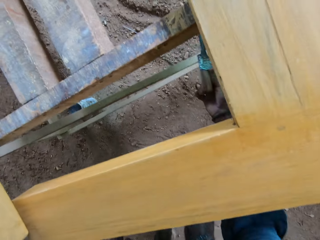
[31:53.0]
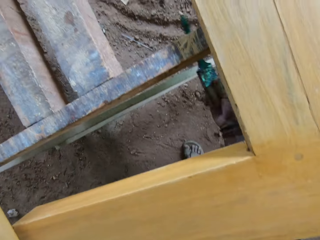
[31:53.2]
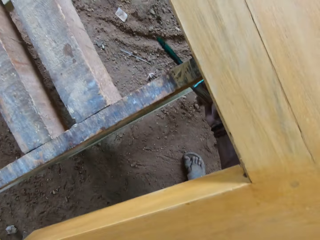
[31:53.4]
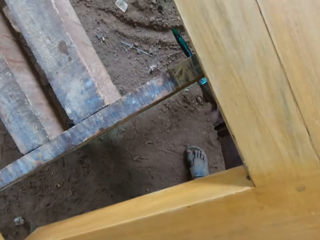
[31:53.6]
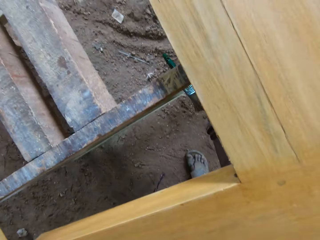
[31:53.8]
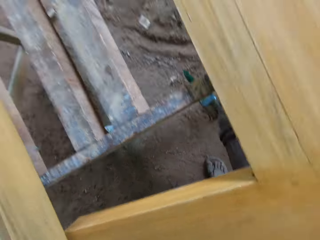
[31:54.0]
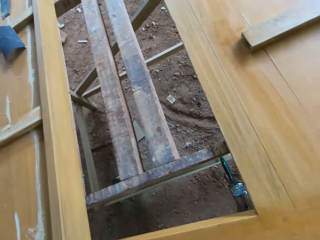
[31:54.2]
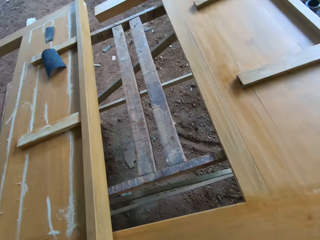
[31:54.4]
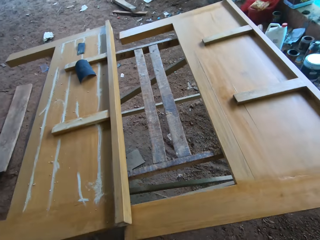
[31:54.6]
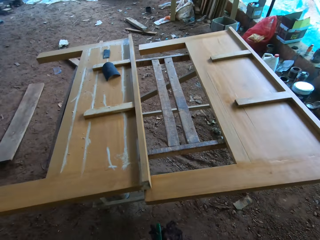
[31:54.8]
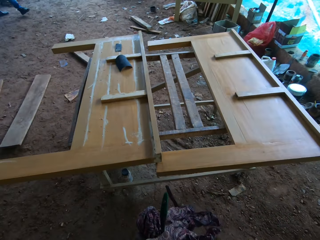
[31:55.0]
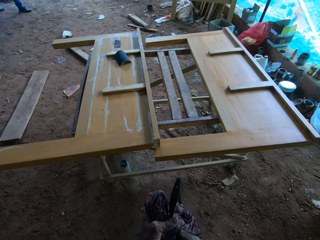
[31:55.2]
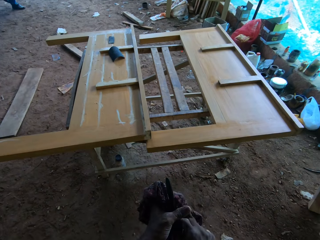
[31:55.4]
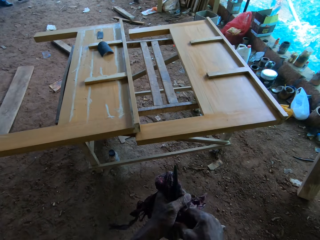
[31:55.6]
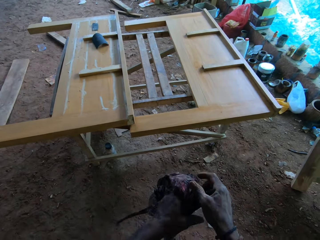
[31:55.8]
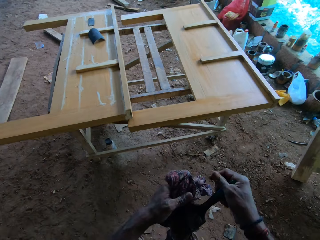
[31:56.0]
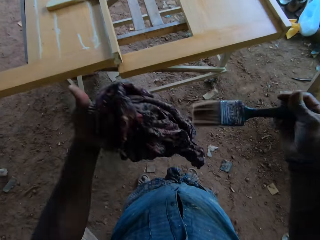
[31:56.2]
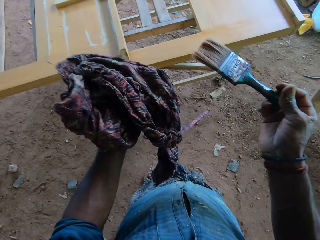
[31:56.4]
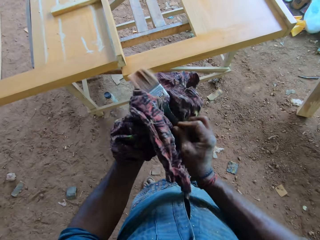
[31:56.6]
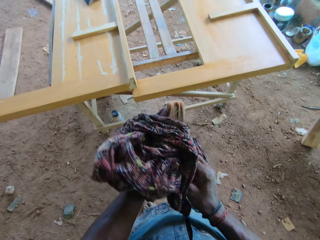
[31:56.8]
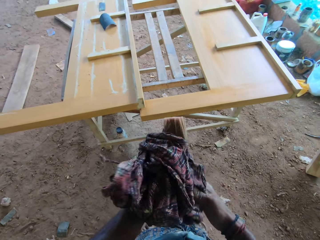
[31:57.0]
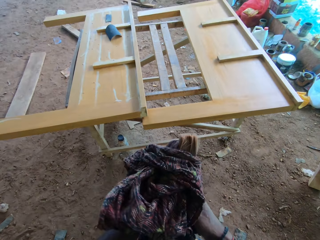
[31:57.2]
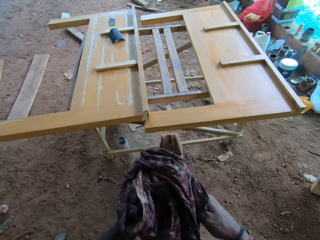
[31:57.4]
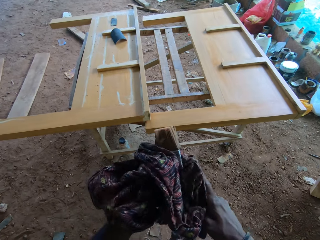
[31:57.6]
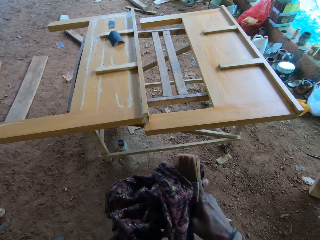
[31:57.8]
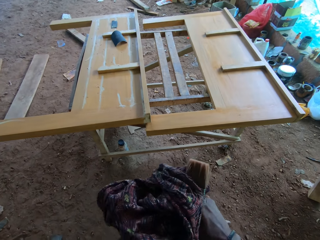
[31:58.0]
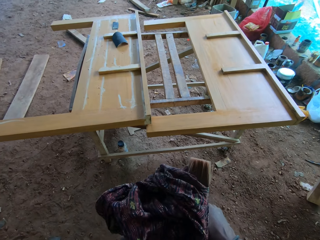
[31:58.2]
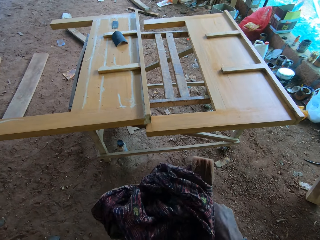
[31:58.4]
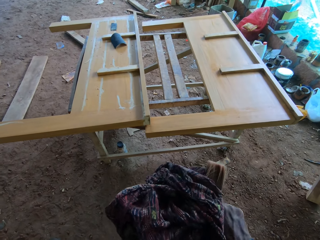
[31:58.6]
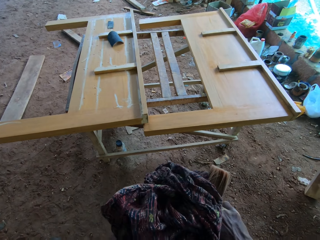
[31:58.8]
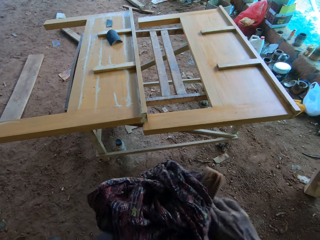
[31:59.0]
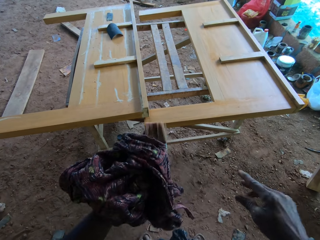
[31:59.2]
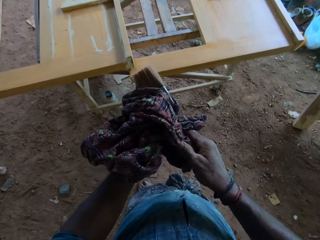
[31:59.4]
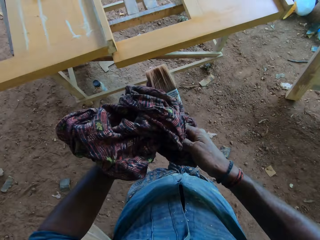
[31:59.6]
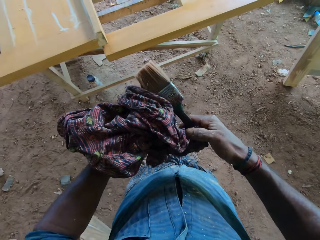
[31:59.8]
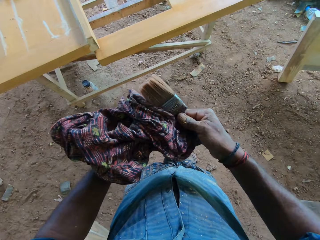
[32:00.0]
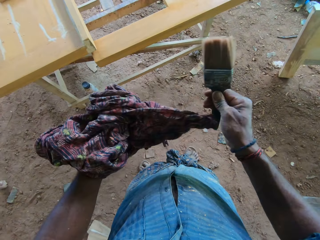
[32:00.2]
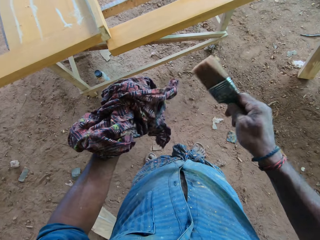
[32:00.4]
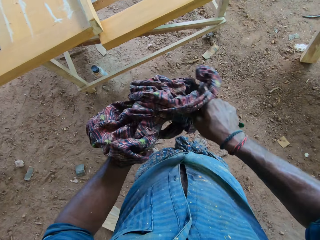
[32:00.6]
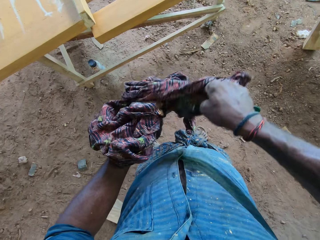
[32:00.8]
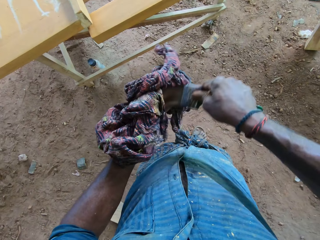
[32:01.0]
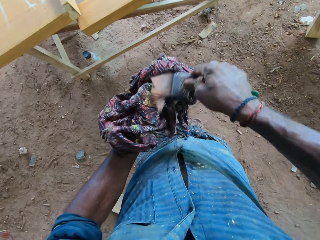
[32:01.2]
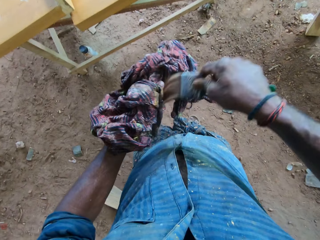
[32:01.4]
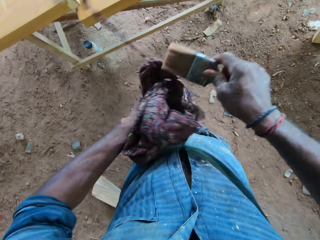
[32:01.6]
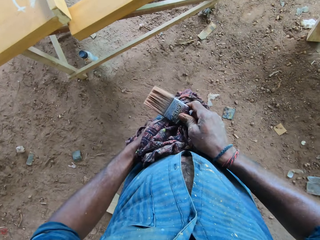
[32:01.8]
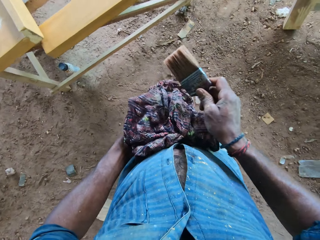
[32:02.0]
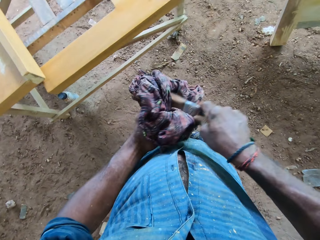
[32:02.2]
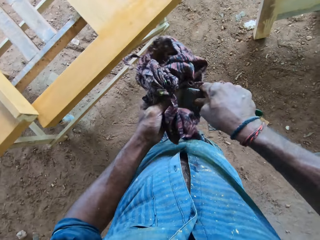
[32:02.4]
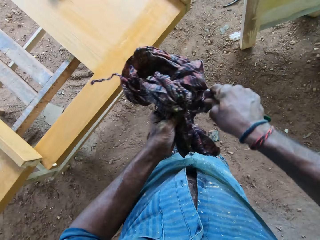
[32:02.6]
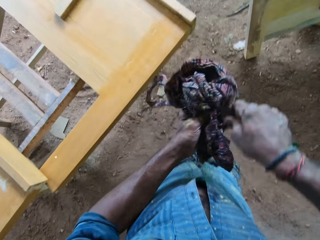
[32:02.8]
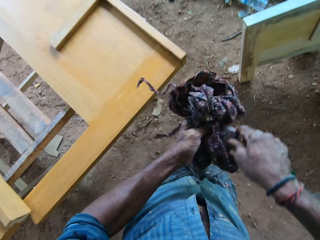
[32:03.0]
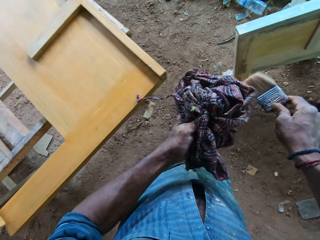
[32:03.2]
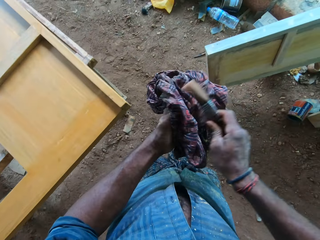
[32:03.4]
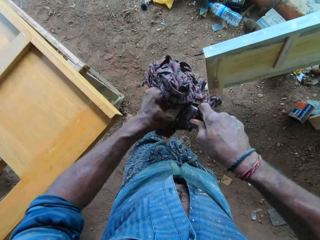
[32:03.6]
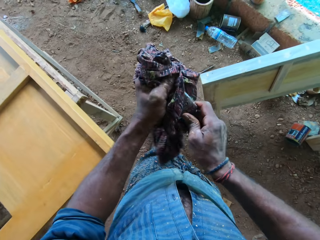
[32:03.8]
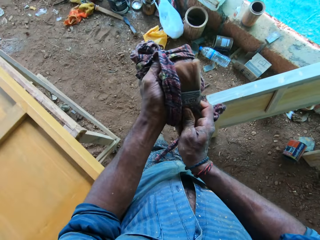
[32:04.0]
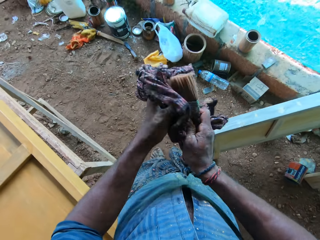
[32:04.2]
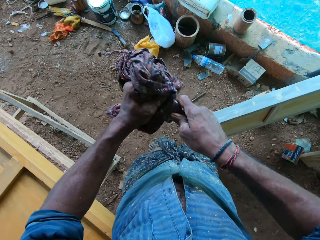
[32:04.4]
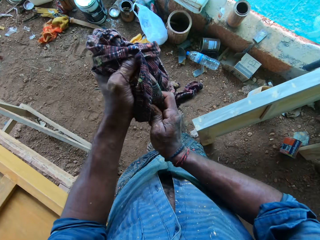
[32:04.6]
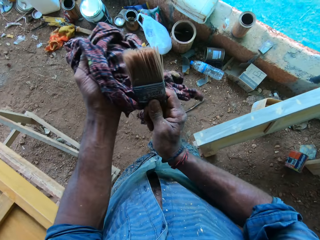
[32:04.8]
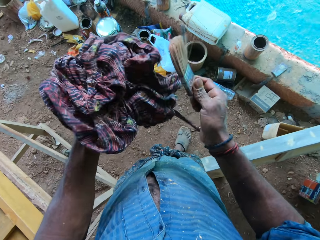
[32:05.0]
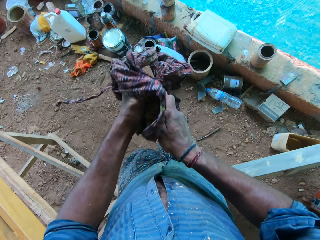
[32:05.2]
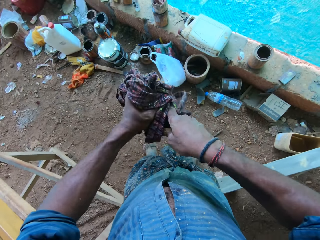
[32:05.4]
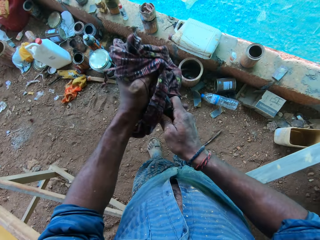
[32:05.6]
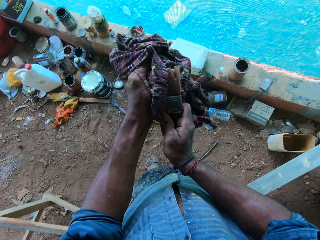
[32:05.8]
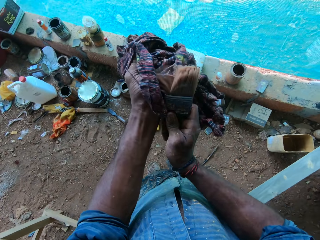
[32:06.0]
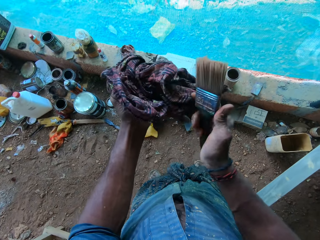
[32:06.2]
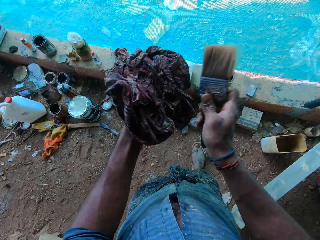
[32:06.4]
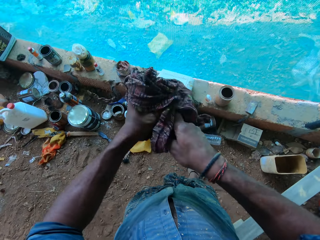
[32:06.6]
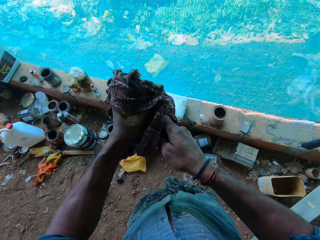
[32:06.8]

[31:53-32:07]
The camera wearer hits the paint brush in his right hand on a wooden stand. He cleans the paint brush in his right hand with the piece of cloth in his left hand. He holds the paintbrush in his left hand. He holds the paintbrush in his right hand. He adjusts the cloth. He puts the brush on the right hand. He cleans the paintbrush in his right hand with the piece of cloth in his left hand. He holds the paintbrush with his left hand. He wipes his right hand on the piece of cloth in his left hand. He passes the paintbrush from his left hand to his right hand. He wipes the paintbrush on the piece of cloth in his left hand. He does so again. He walks.

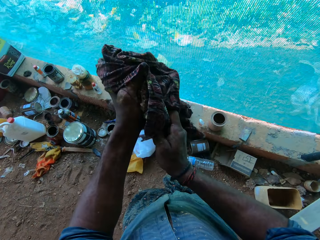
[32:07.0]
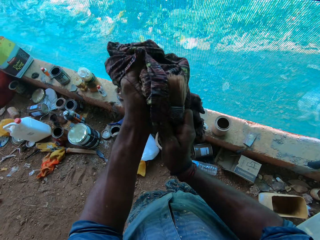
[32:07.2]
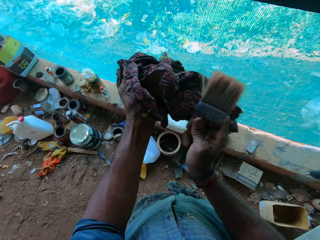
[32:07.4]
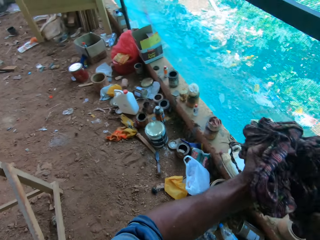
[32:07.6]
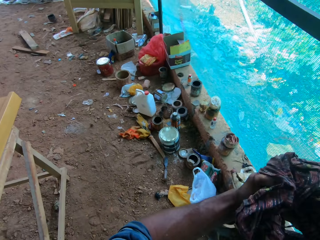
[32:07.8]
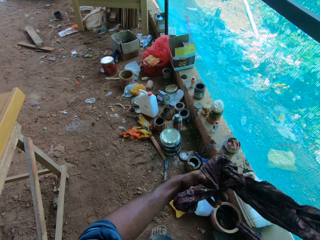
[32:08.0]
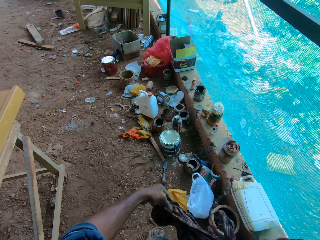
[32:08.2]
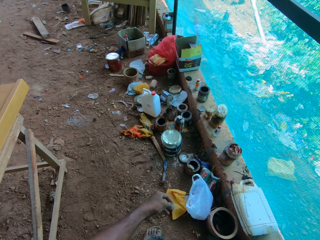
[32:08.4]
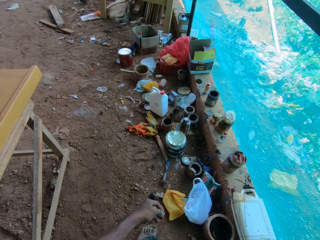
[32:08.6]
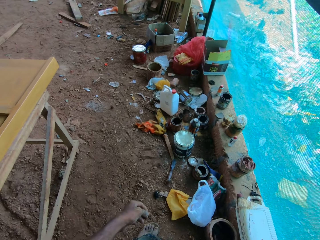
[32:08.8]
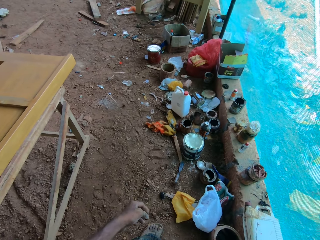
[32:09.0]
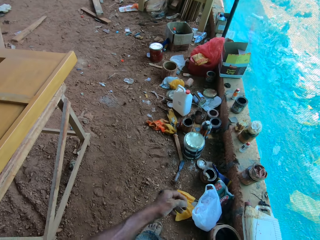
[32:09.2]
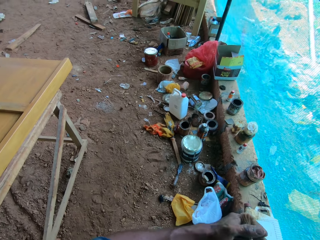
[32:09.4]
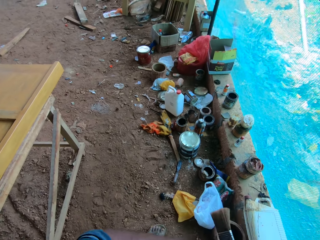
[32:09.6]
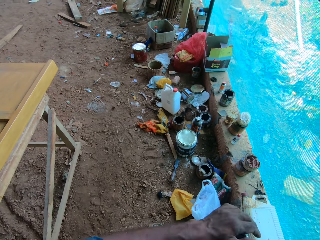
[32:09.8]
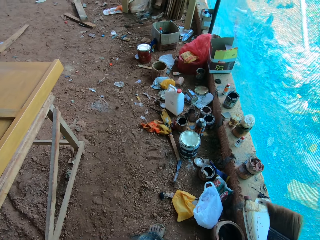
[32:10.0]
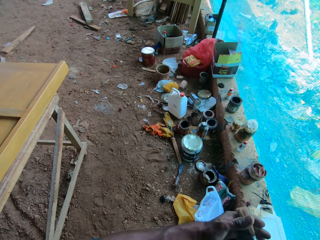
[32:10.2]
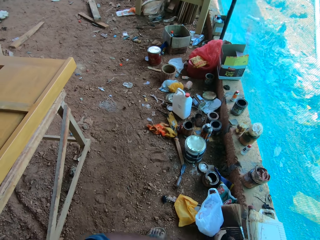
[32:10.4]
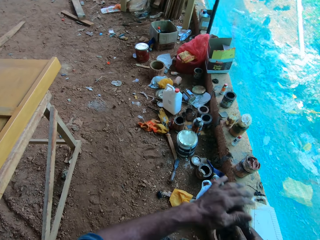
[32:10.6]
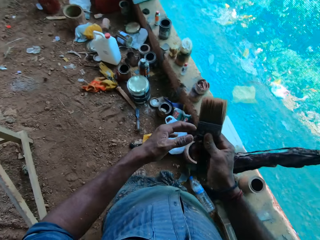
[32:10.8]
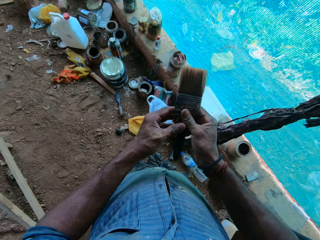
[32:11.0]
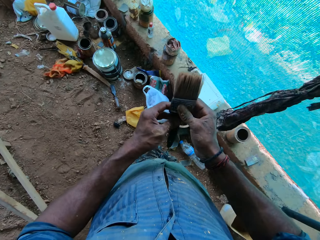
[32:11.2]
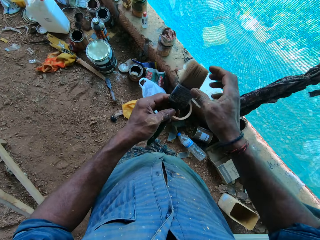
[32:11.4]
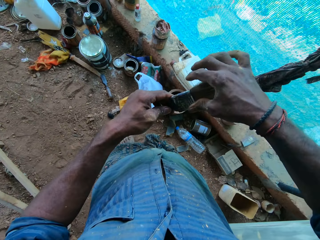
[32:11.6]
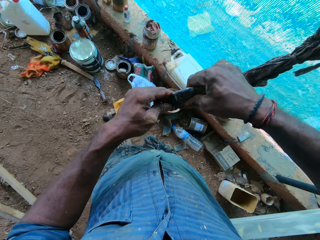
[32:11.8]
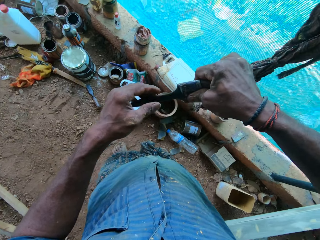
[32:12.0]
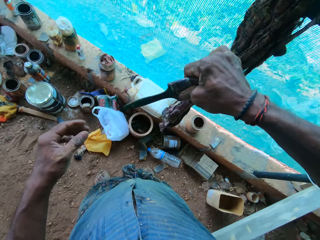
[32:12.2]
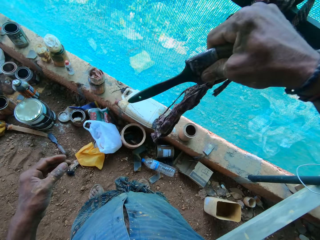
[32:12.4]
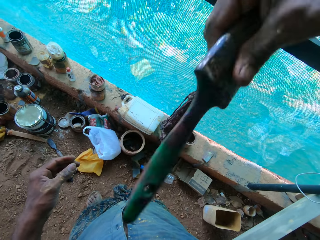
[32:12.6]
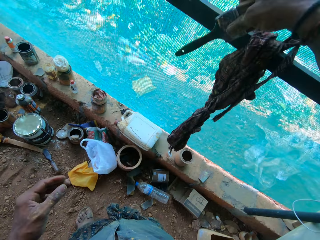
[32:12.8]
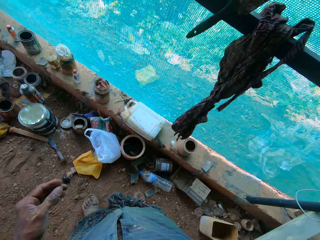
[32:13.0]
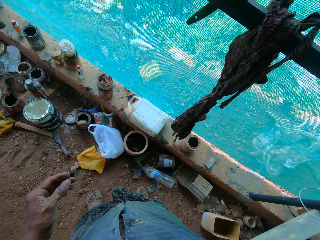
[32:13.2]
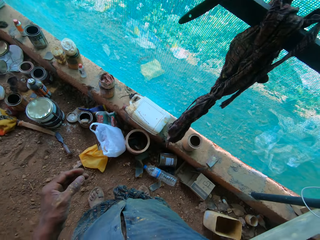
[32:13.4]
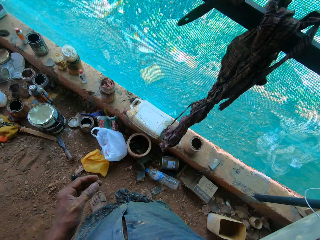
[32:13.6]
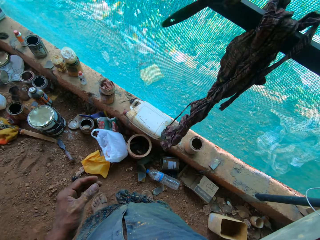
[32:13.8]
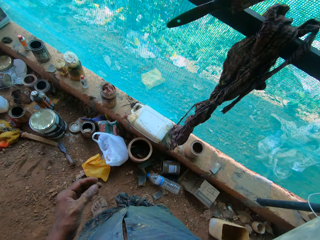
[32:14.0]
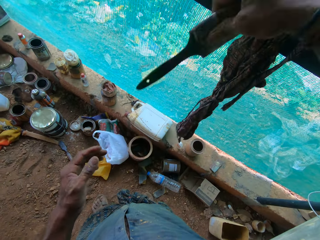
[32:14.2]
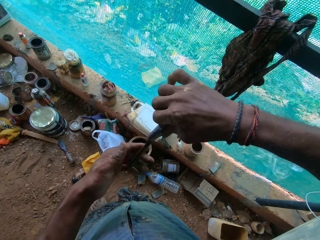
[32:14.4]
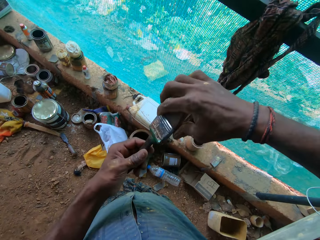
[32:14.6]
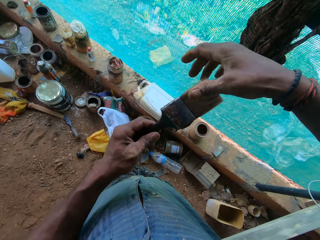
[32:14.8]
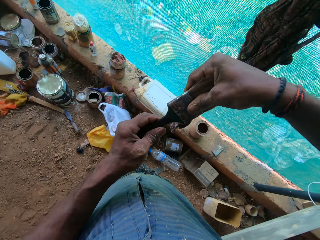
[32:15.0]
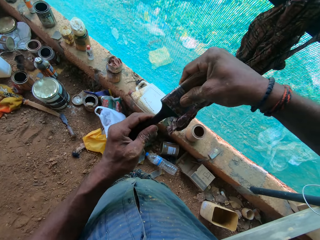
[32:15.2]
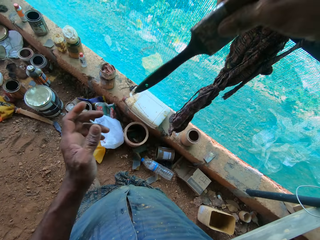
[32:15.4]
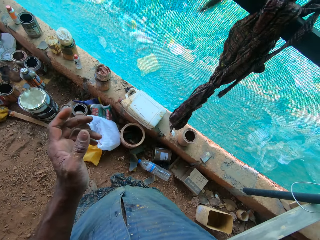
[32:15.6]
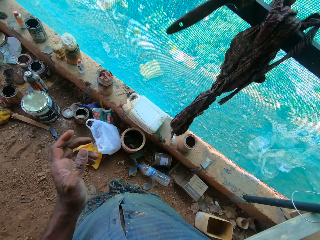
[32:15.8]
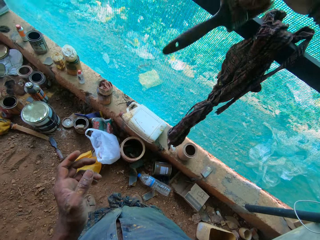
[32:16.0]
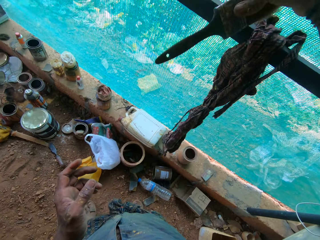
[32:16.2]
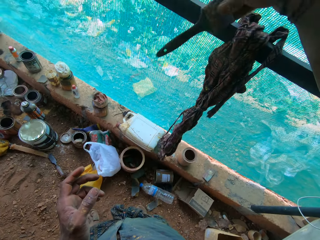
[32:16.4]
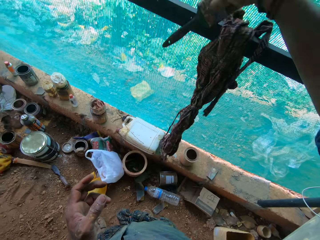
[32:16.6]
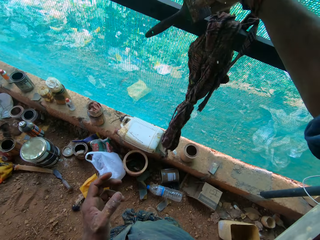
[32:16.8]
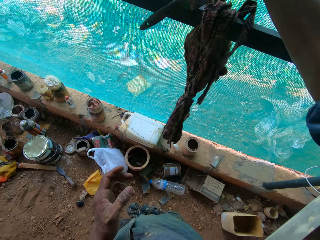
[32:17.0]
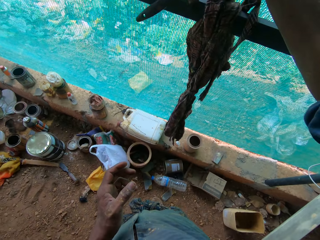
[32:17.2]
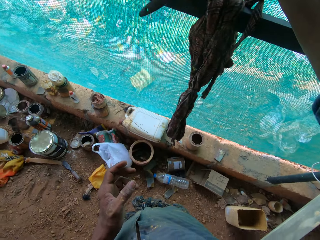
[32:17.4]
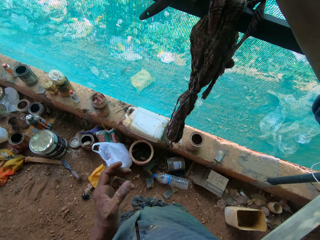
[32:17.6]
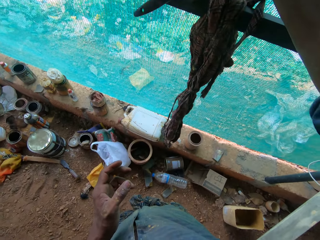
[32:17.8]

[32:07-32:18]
The camera wearer holds the piece of cloth in his right hand. He cleans the paintbrush in his right hand with his left hand. He puts the brush on the right hand. He taps the paintbrush in his right hand on an iron bar. He turns the brush. He holds the paintbrush in his left hand. He holds the paintbrush in his right hand. He taps the paintbrush in his right hand on the iron bar.
